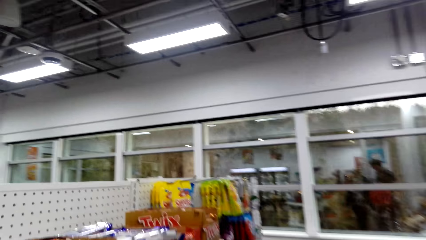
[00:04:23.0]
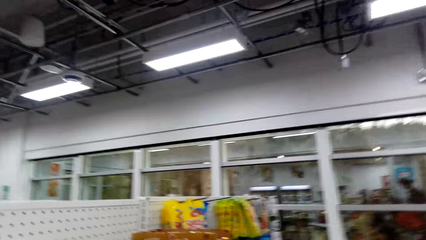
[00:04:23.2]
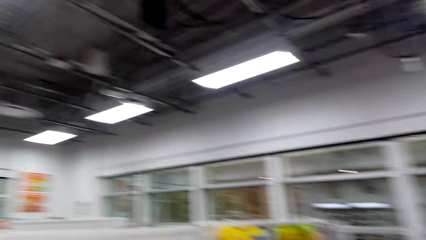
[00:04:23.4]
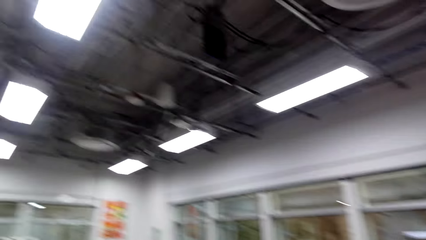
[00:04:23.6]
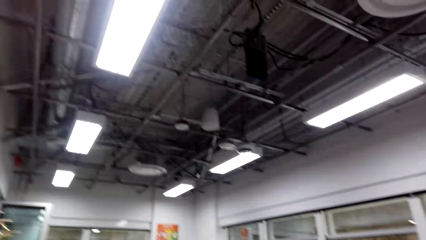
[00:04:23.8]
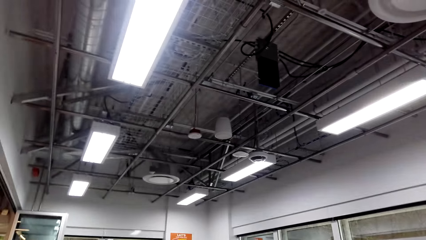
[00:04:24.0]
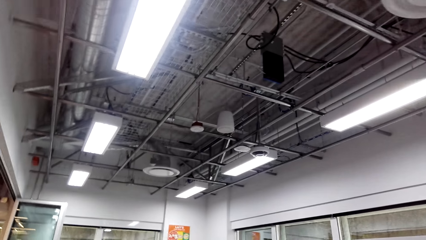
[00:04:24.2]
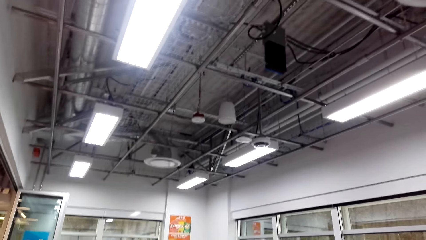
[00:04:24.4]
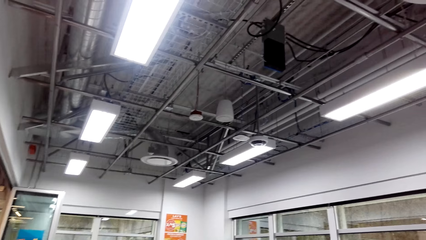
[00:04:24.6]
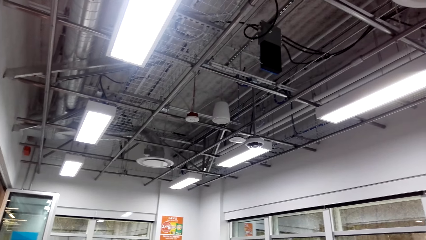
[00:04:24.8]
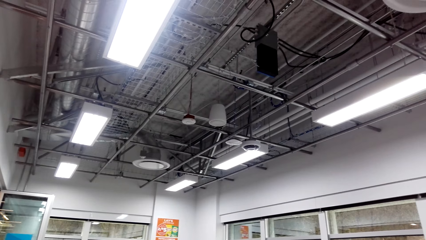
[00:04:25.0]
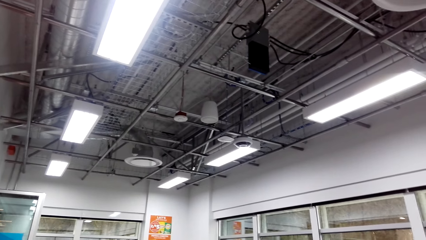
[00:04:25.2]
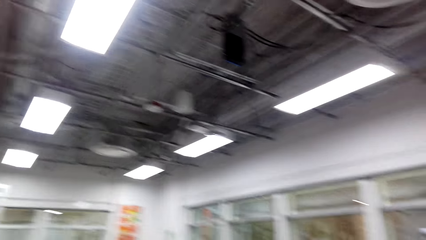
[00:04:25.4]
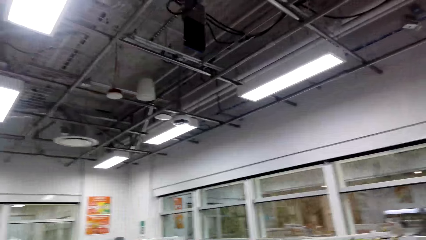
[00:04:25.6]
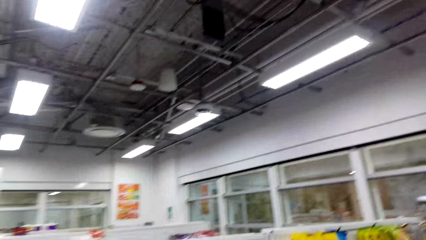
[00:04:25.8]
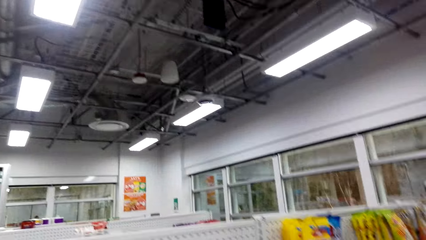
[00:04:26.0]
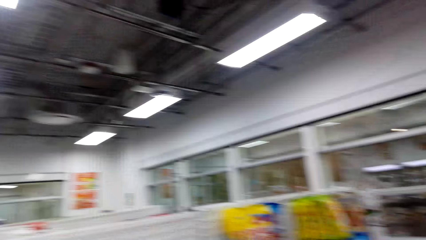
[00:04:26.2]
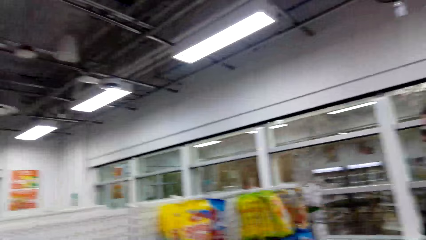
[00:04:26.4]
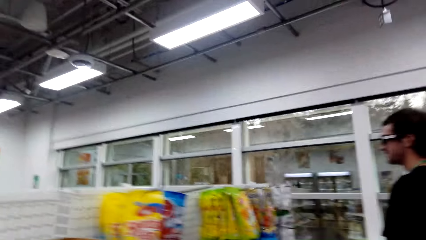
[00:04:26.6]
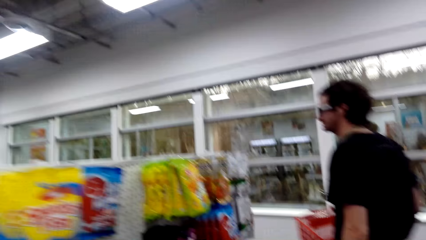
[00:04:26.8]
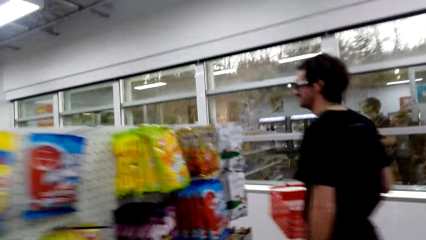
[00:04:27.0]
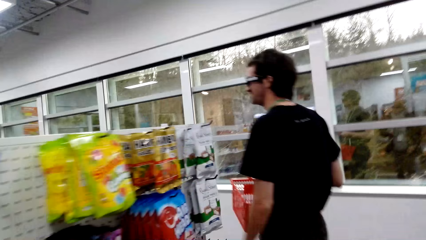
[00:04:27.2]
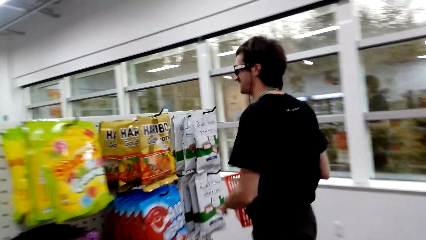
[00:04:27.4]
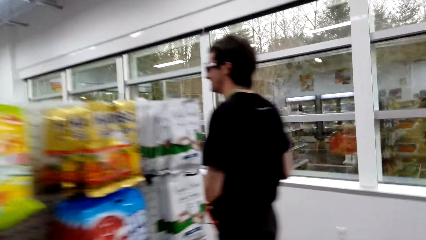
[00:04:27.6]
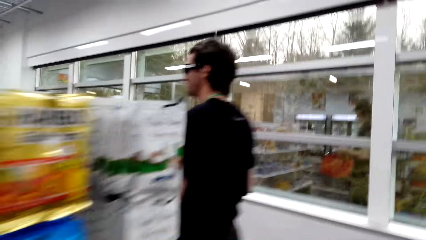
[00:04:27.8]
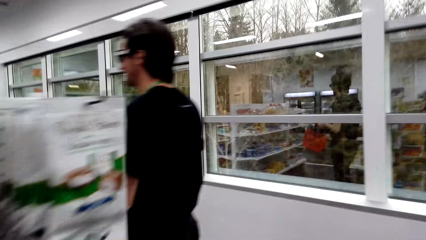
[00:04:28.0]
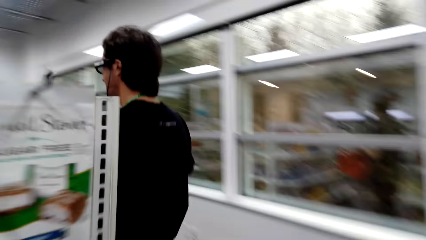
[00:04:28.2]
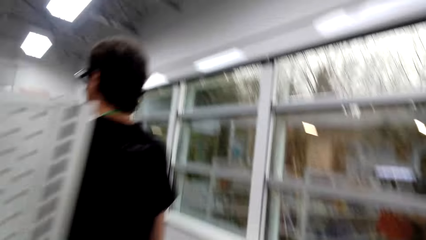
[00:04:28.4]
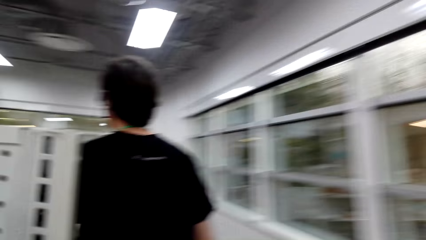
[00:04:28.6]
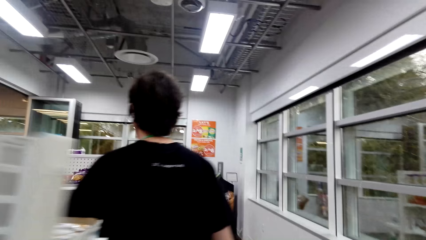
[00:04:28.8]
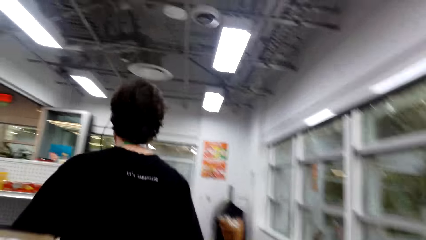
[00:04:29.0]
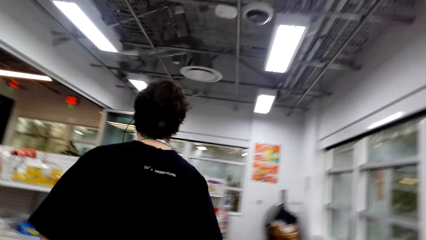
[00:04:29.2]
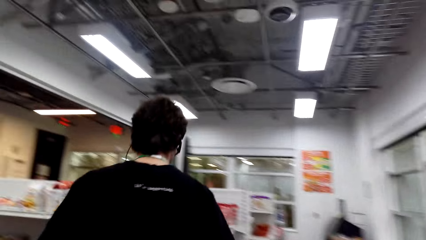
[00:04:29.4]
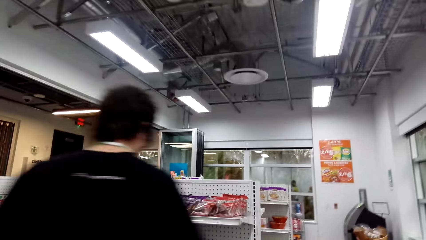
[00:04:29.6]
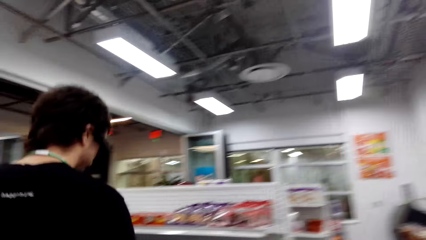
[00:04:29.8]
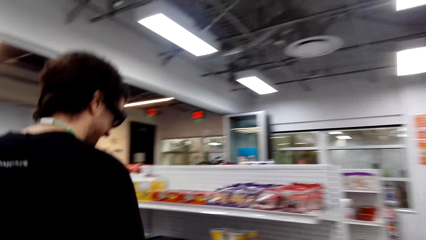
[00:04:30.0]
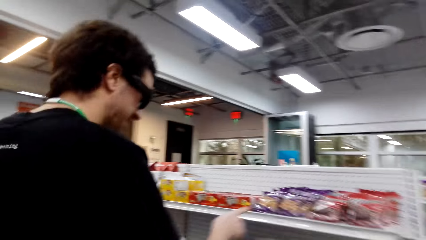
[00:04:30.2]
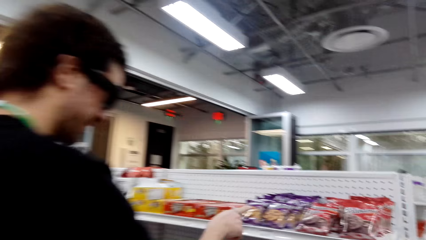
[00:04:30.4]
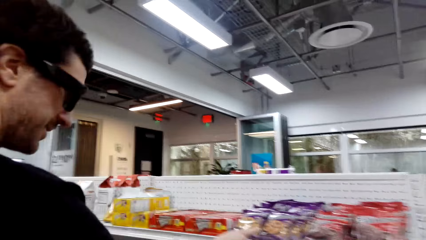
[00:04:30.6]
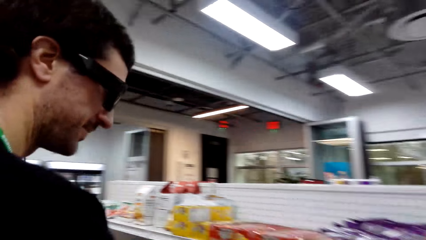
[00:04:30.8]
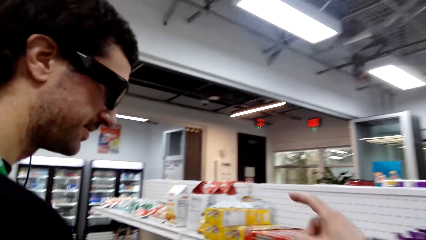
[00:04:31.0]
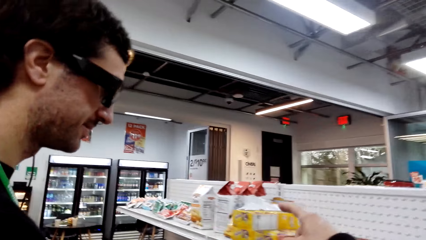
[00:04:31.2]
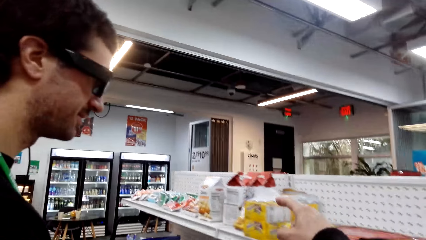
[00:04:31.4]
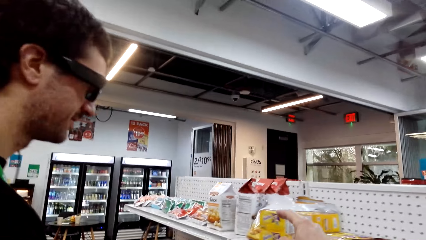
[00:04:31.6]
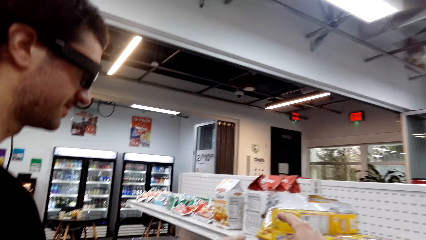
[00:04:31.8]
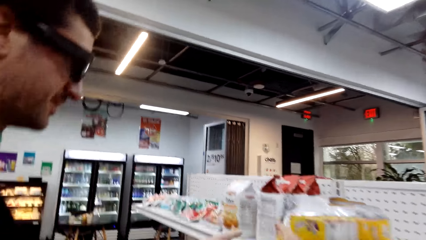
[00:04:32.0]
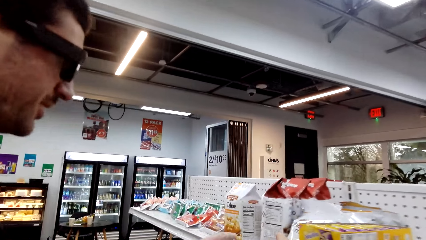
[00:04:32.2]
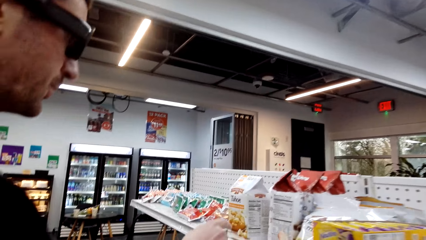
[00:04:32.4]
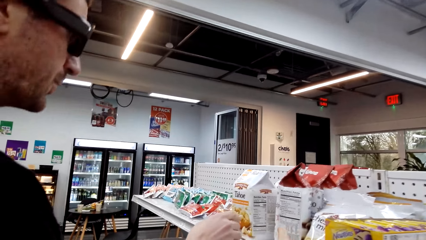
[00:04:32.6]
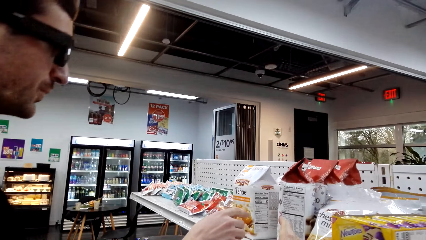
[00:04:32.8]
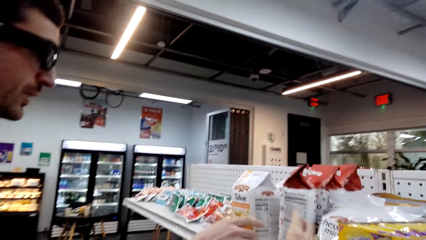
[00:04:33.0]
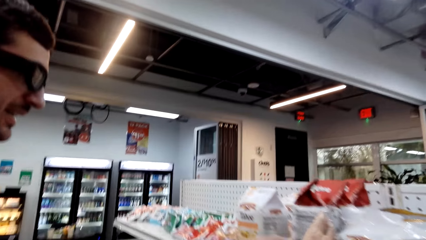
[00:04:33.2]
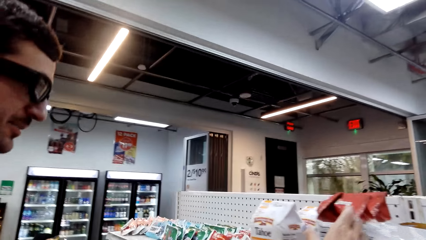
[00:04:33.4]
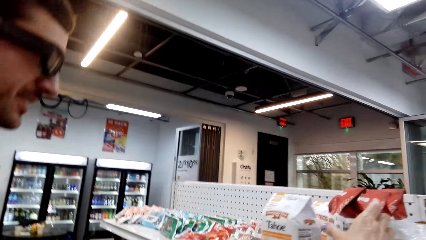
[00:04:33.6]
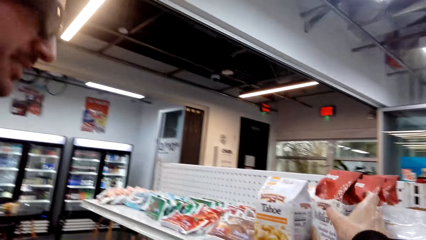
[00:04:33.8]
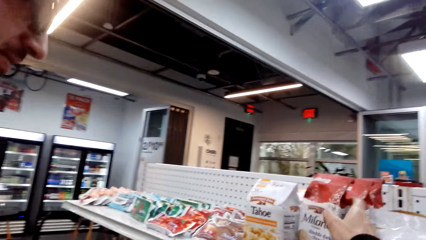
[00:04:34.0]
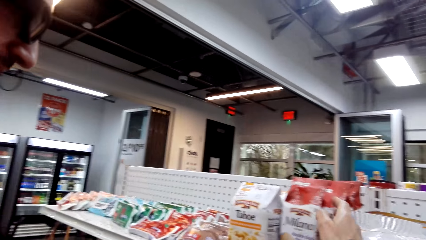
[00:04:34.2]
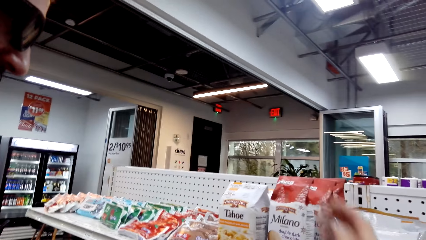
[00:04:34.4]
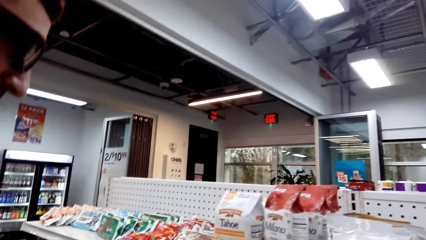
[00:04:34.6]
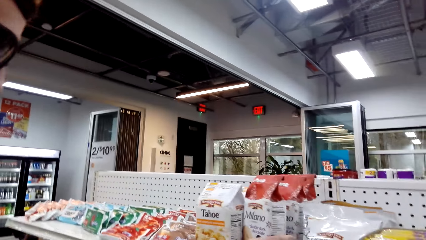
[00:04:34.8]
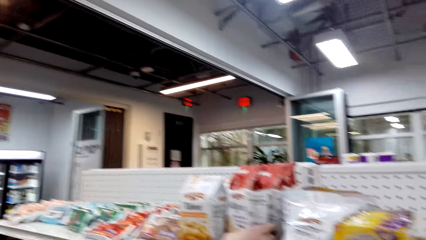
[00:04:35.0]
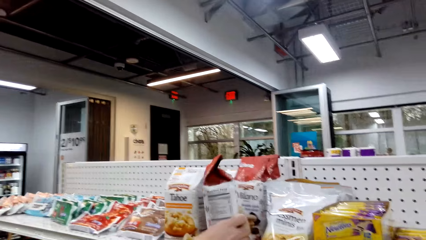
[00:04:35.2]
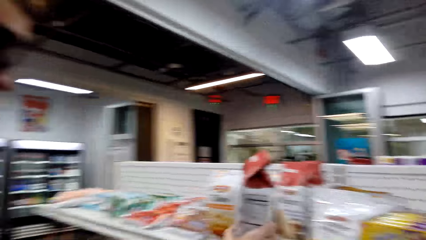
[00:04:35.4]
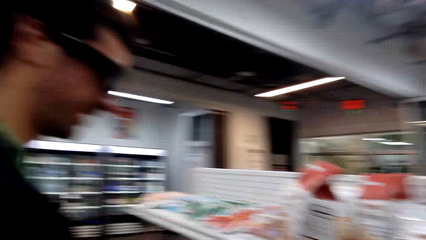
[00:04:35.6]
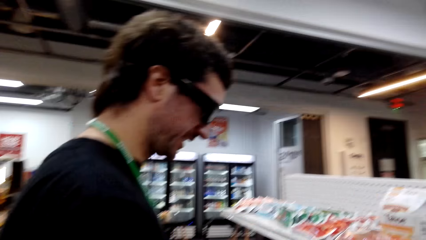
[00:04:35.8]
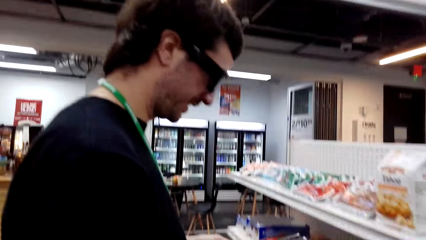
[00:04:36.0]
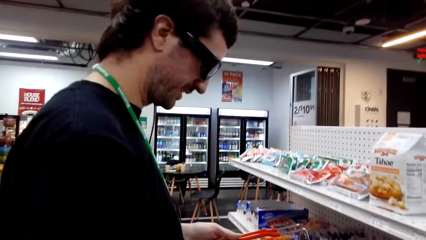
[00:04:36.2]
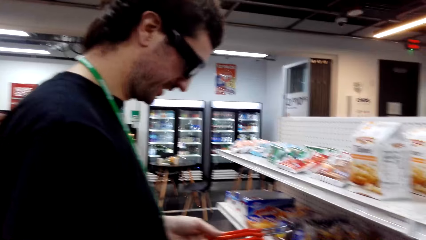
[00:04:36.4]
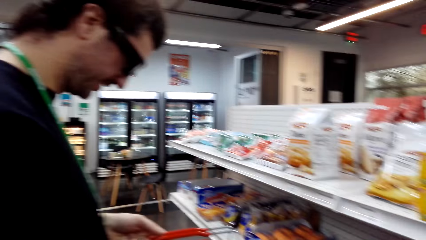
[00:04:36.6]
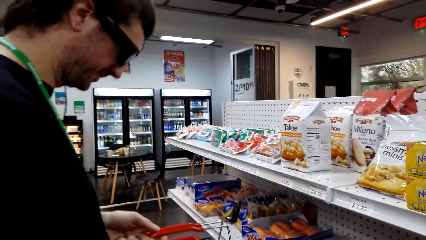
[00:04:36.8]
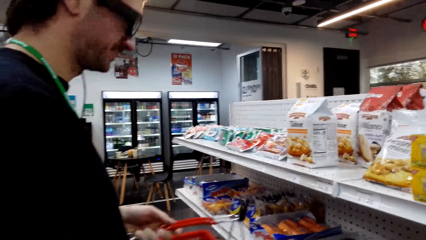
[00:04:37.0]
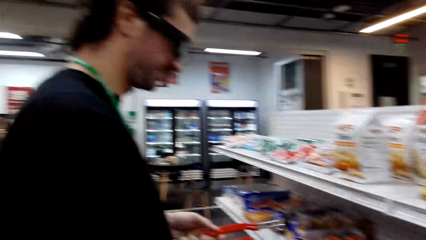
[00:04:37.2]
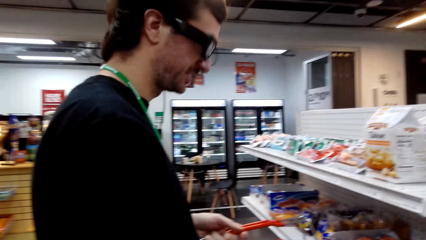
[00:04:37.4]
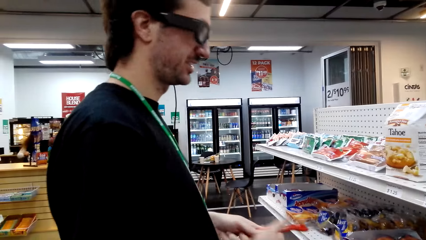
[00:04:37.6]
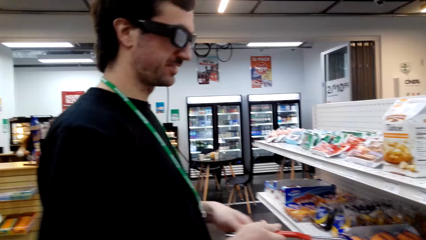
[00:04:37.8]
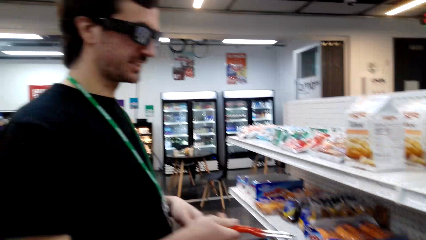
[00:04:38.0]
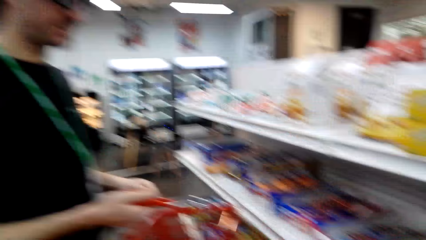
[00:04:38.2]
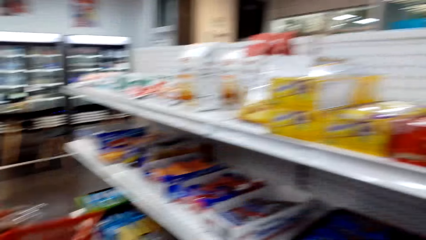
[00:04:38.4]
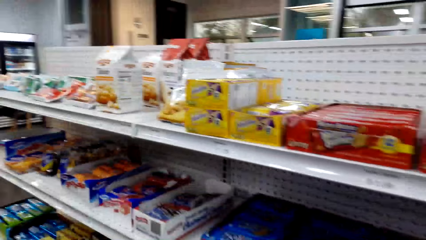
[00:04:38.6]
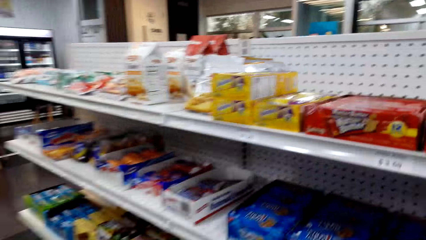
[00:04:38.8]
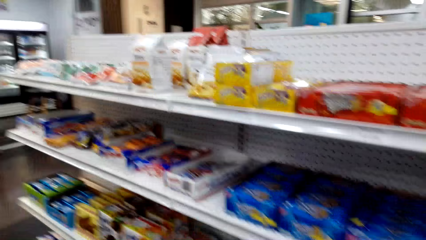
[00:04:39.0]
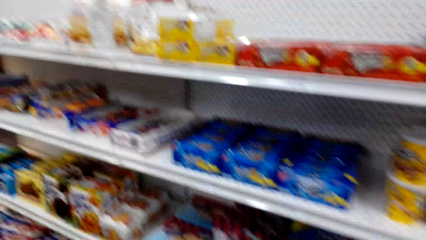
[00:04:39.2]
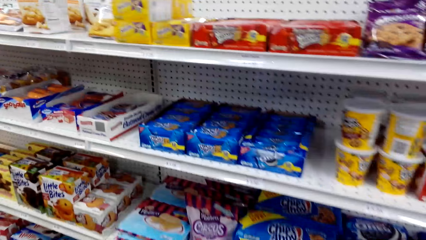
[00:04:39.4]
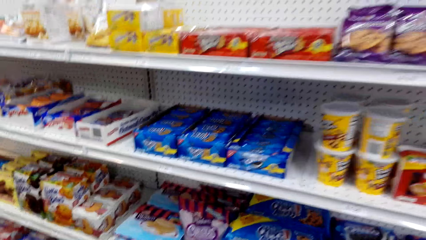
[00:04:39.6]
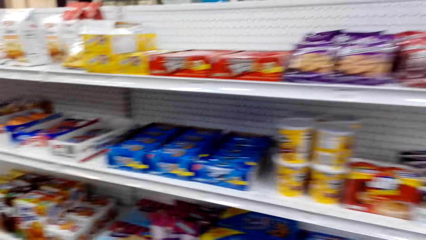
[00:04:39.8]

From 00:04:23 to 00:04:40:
The camera wearer looks around. A man steps forward. The camera wearer steps forward. The man moves the hand, steps forward, looks at the sachets, picks up the packet, puts the packet in the trolley and steps forward.
